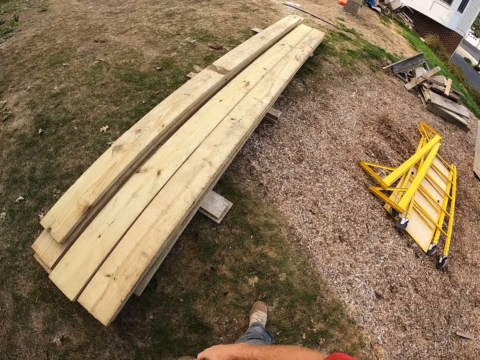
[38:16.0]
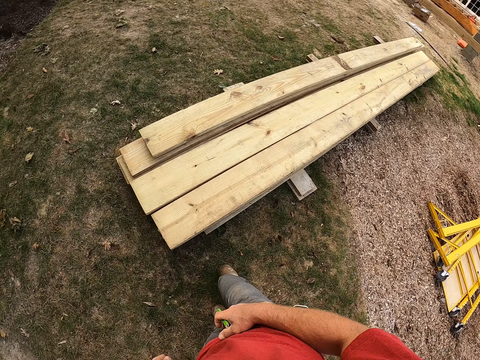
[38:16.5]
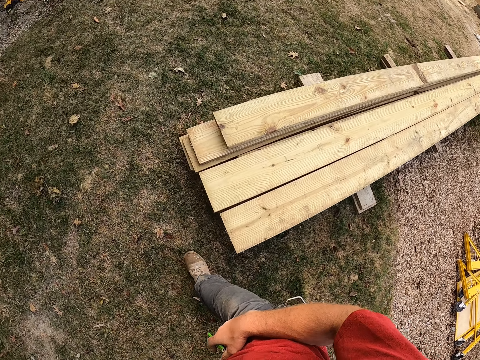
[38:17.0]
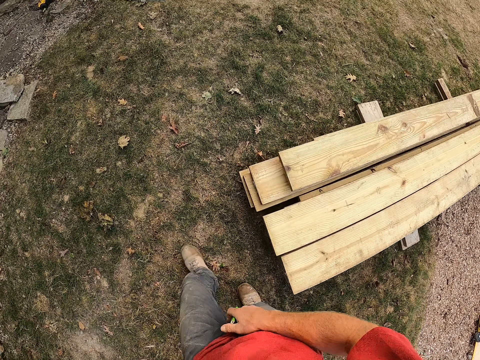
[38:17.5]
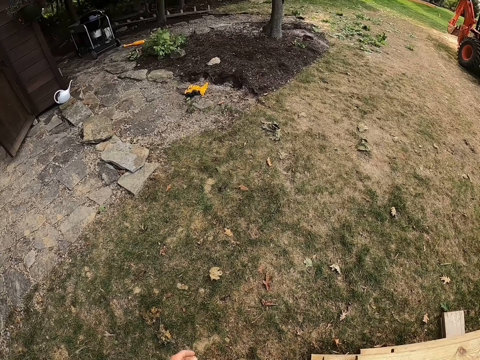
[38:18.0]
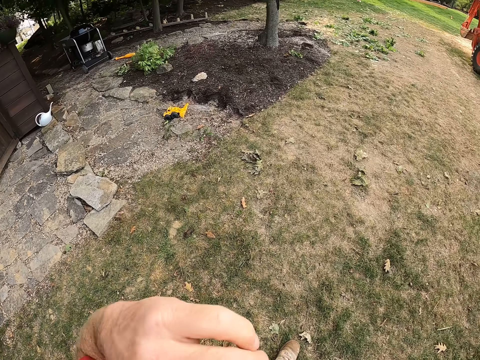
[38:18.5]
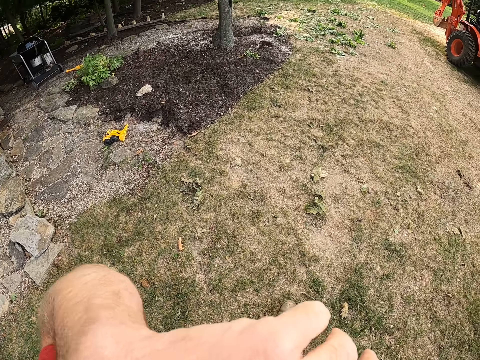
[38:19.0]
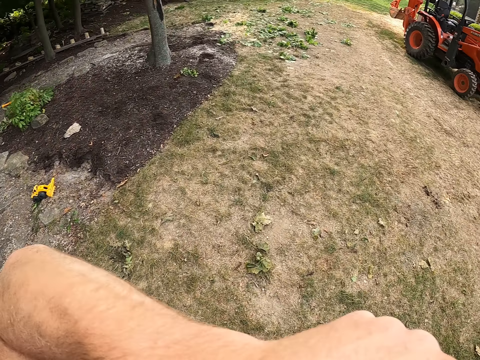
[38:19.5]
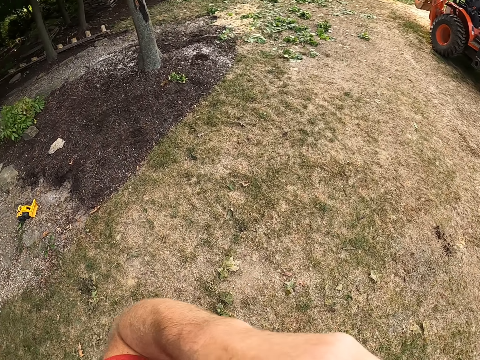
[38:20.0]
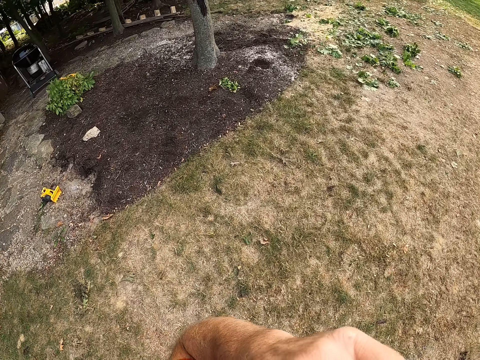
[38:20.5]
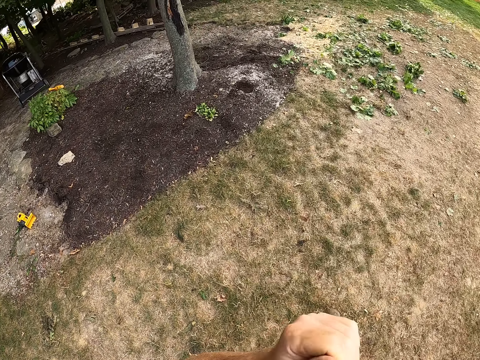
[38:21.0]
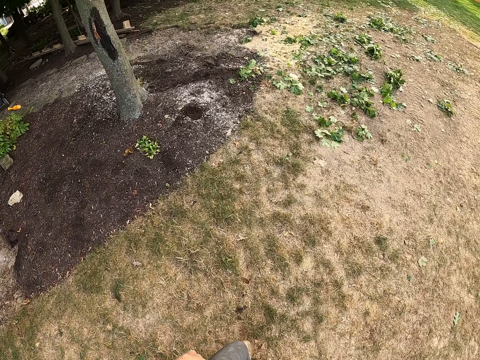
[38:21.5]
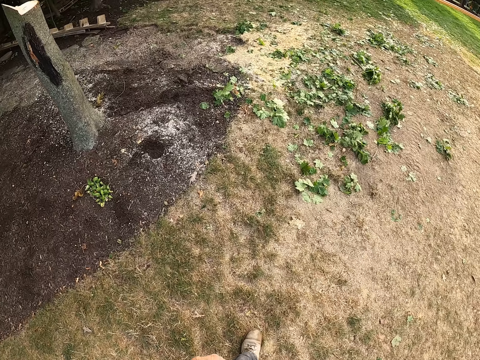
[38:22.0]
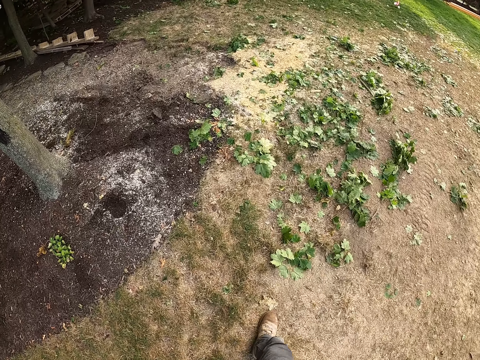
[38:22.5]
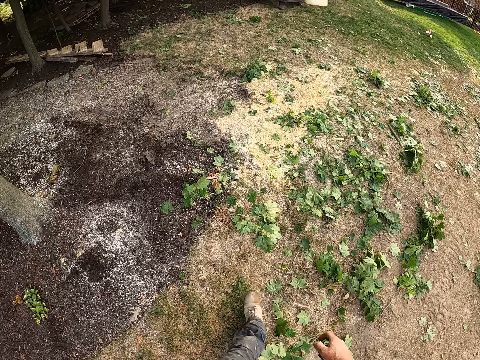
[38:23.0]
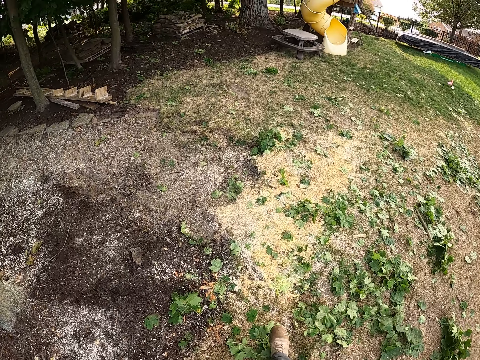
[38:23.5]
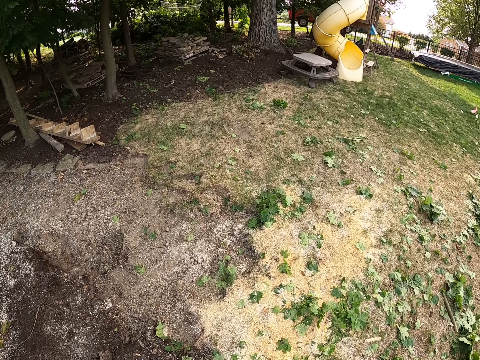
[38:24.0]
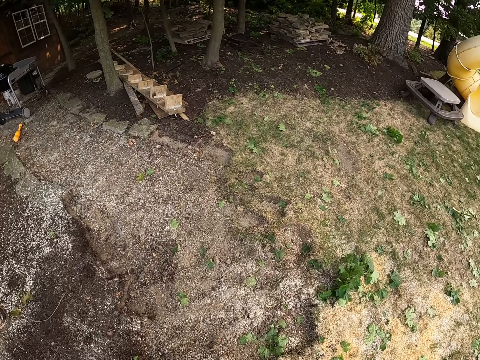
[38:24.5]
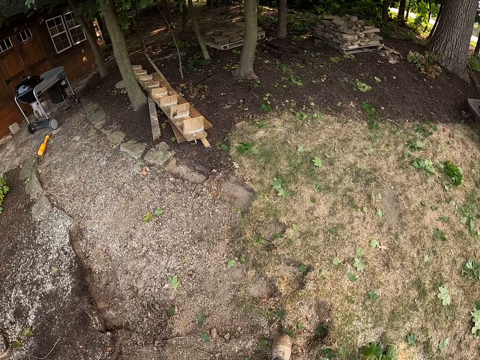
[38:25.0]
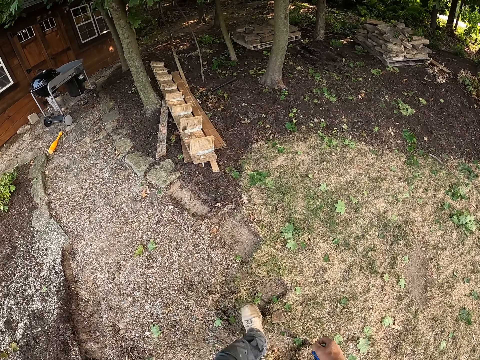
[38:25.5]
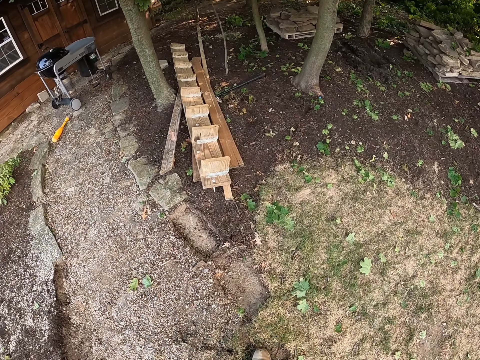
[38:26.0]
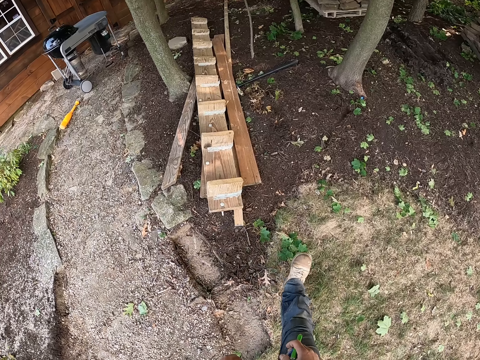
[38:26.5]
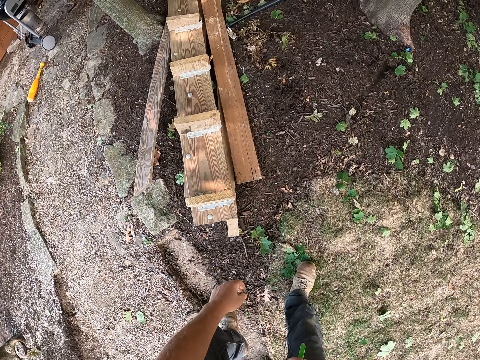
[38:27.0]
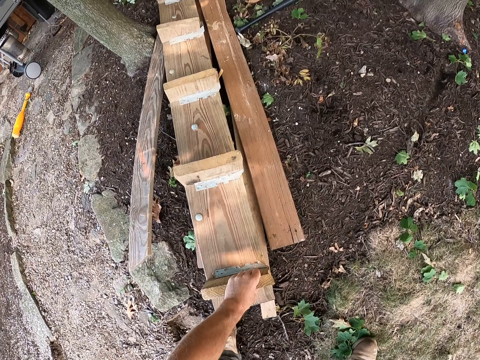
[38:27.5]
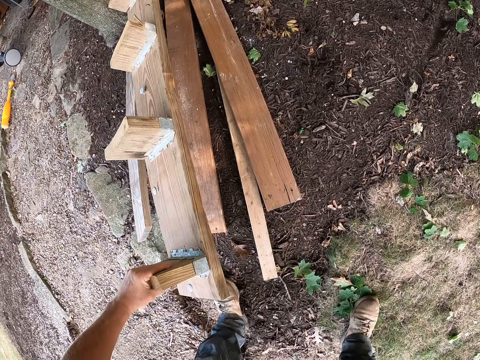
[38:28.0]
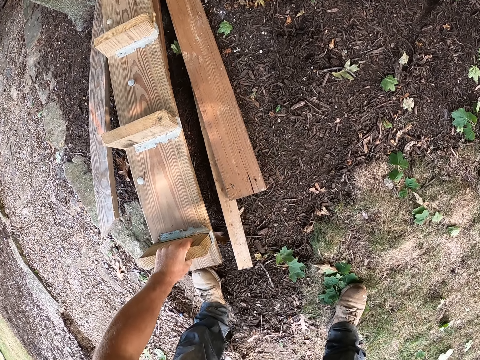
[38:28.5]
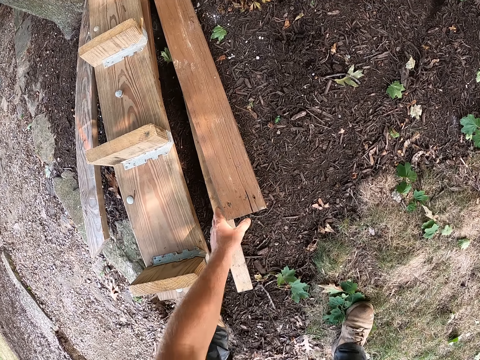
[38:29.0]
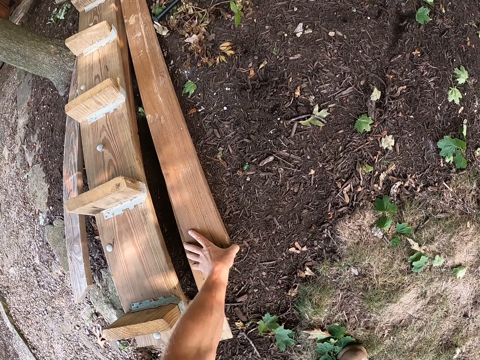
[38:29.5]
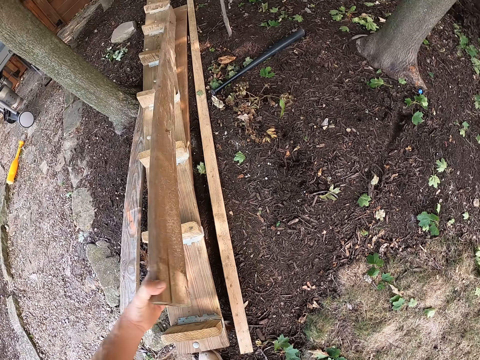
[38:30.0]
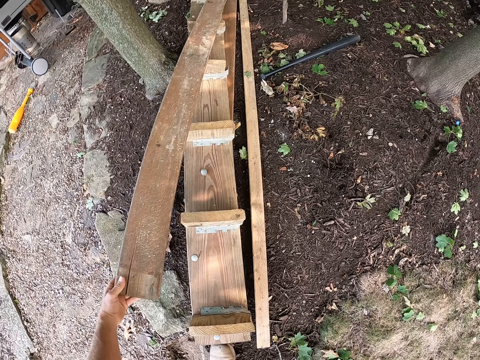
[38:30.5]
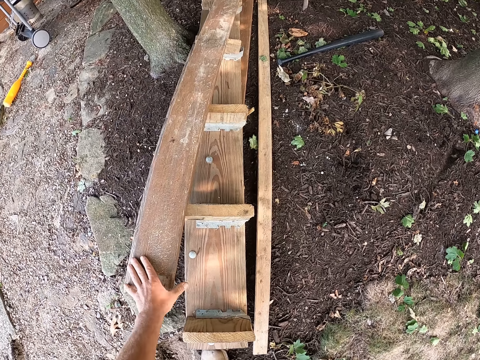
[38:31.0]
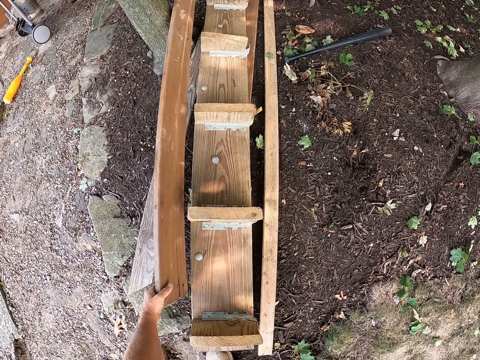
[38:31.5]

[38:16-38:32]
The camera wearer raises his left hand towards his face. He cleans his face with his left hand. He lowers his left hand. He walks away from the pile of wood. He touches pieces of woodwork. He adjusts a woodwork on the ground with his right hand. He picks up a plank on the ground with his right hand. He puts the plank over the woodwork.

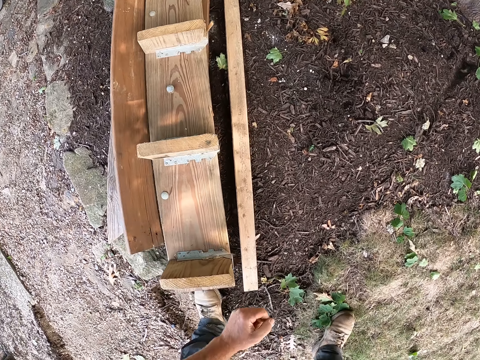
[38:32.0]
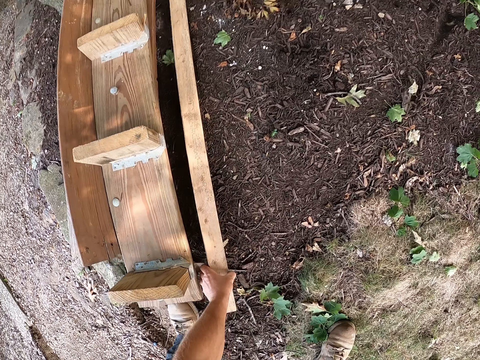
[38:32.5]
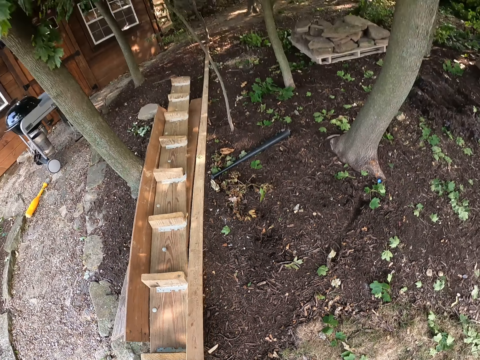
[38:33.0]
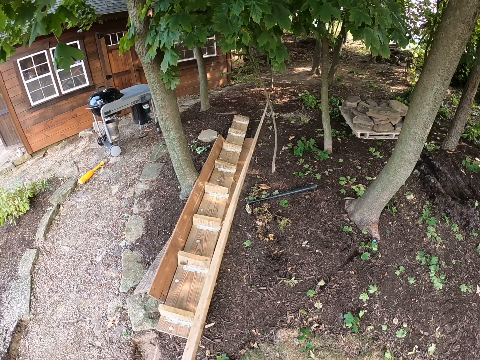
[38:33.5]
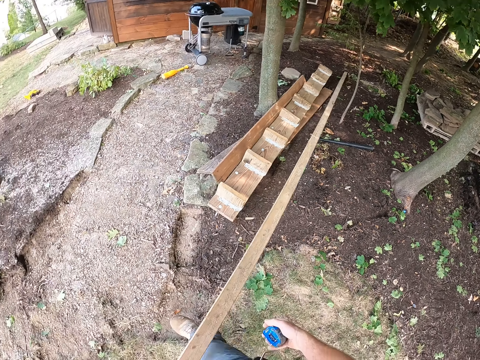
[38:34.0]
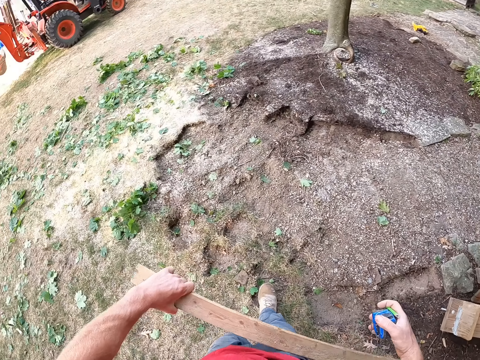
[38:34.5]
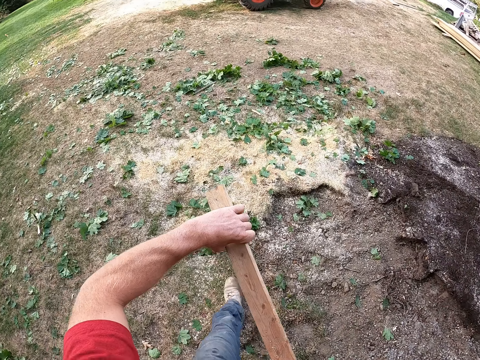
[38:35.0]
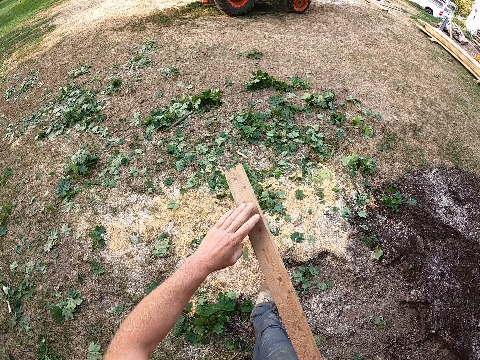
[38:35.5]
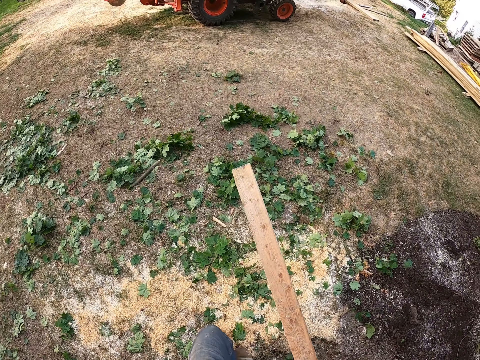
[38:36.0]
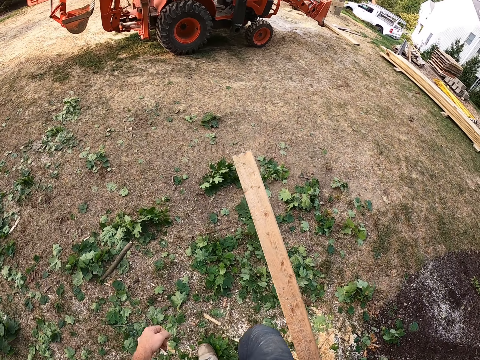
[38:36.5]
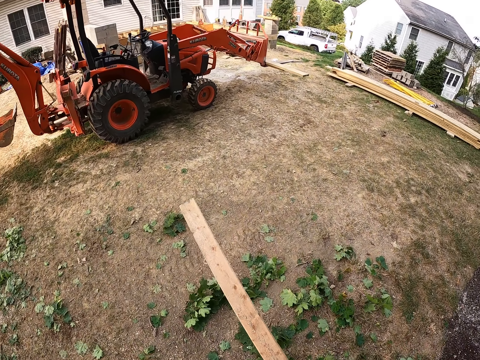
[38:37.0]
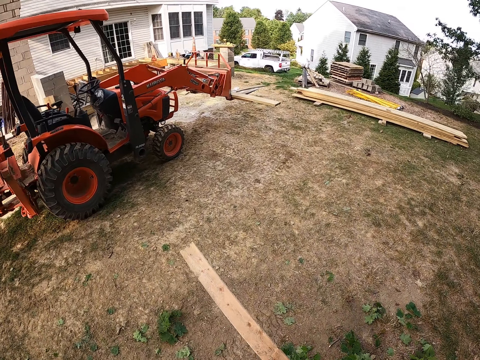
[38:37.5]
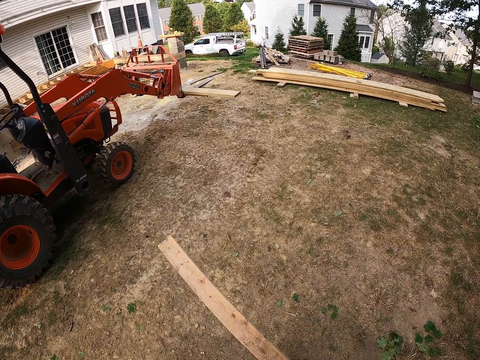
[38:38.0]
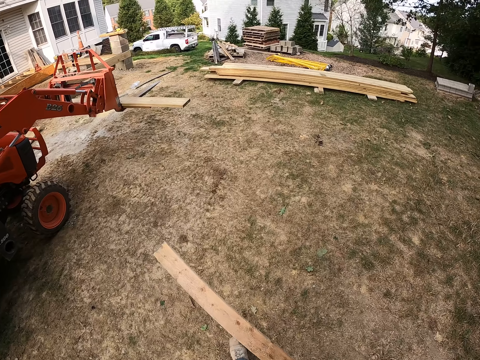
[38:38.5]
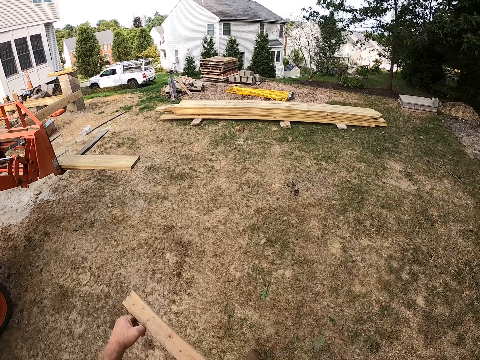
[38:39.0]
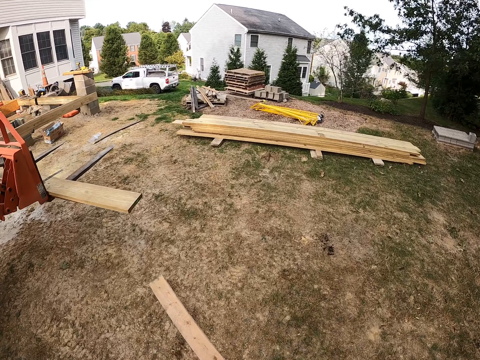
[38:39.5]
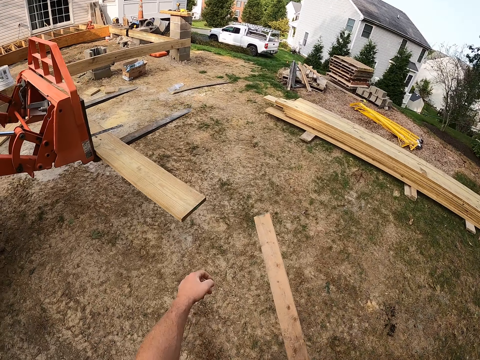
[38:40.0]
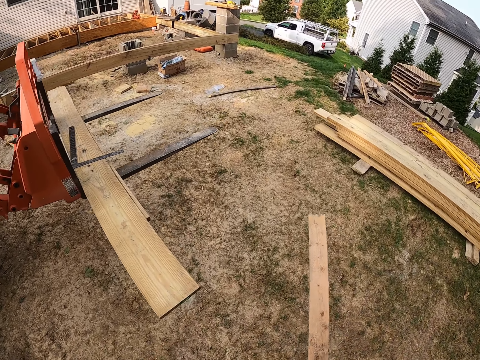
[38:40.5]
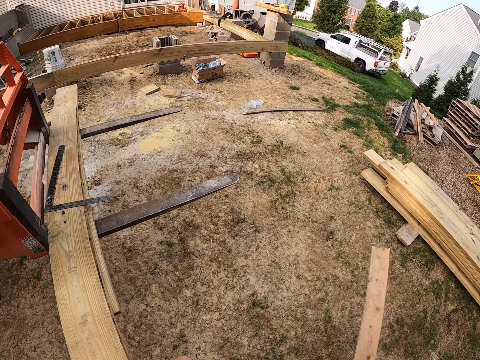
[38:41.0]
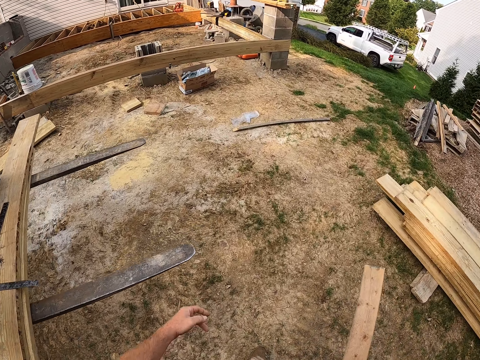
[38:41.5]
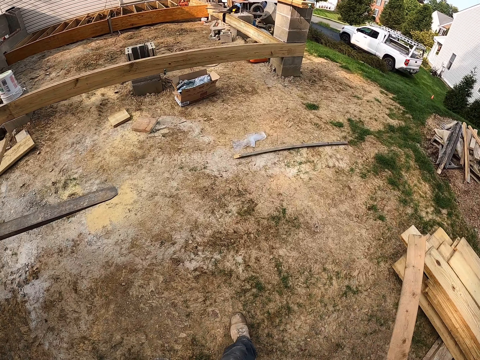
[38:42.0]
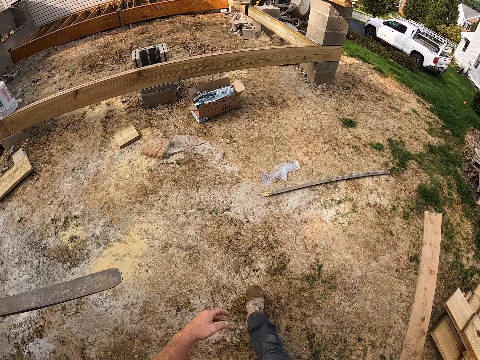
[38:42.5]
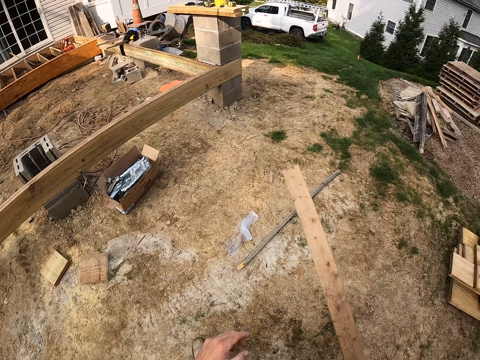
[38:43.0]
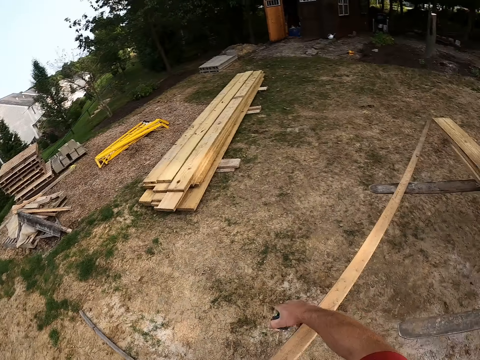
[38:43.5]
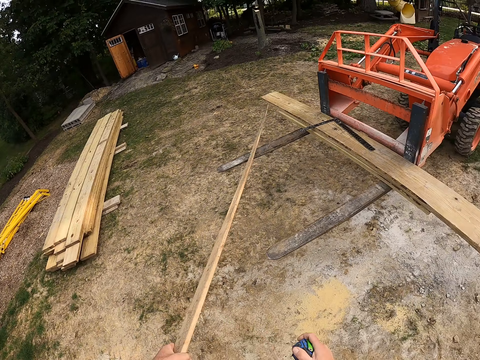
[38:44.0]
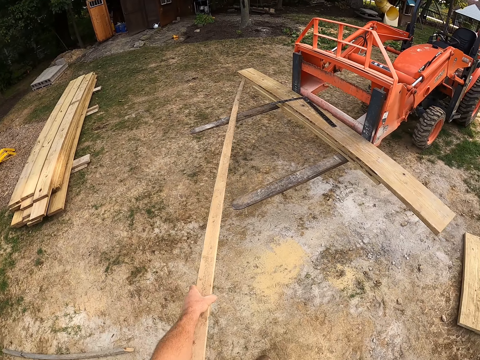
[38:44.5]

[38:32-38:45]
The camera wearer picks up another plank on the ground with his right hand. He drags the plank on the ground towards the forklift. He holds the plank with his left hand. He walks towards a tractor. He turns around. He drags the plank on the forklift.
